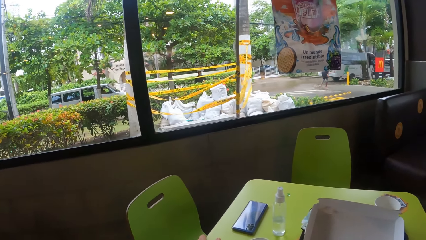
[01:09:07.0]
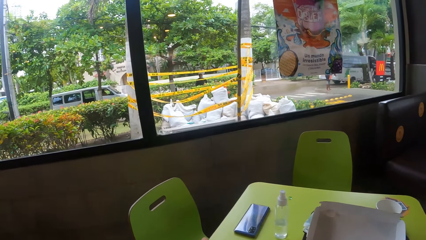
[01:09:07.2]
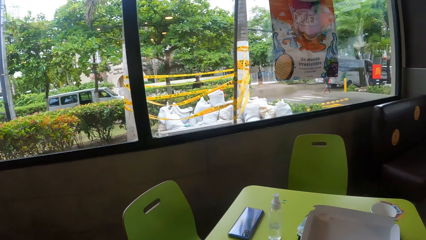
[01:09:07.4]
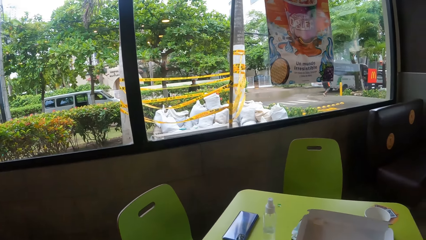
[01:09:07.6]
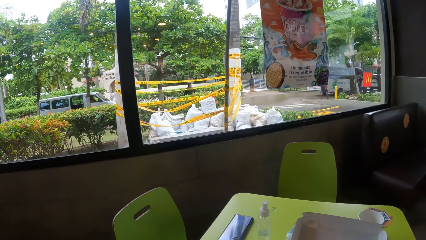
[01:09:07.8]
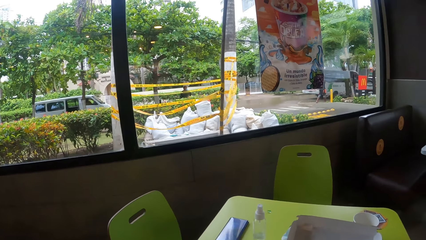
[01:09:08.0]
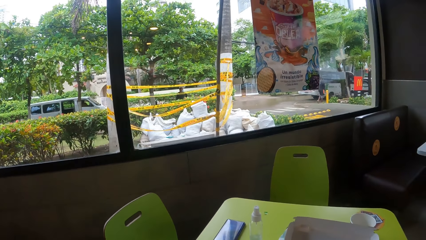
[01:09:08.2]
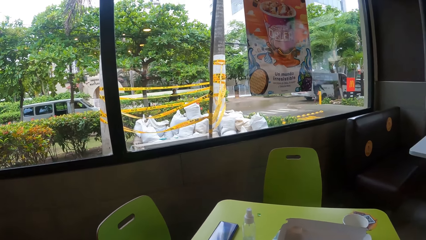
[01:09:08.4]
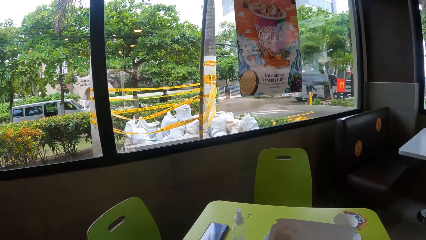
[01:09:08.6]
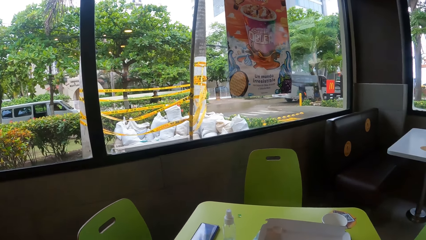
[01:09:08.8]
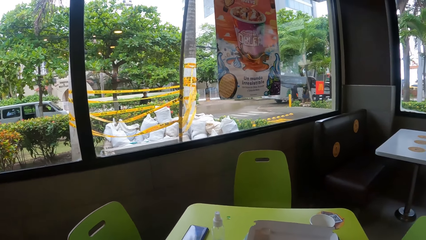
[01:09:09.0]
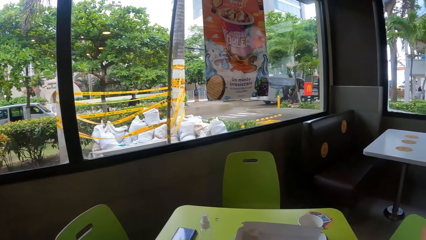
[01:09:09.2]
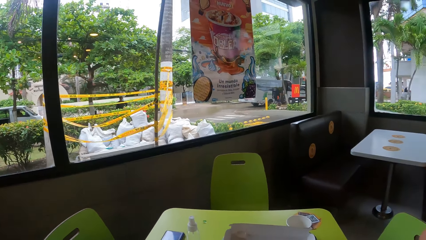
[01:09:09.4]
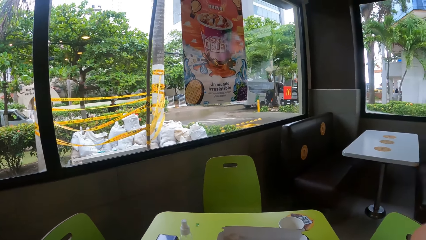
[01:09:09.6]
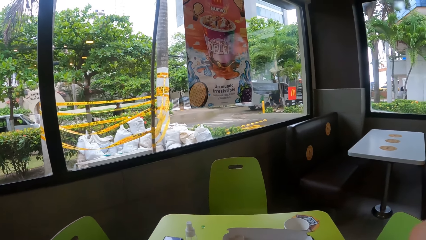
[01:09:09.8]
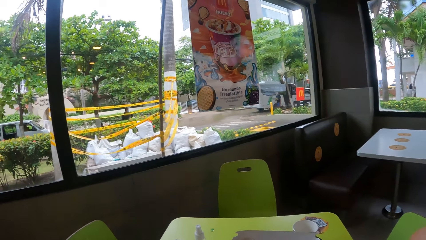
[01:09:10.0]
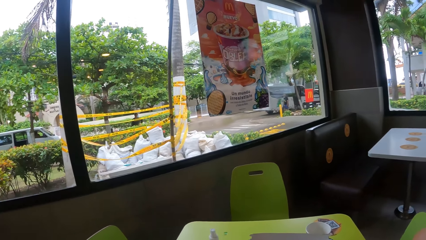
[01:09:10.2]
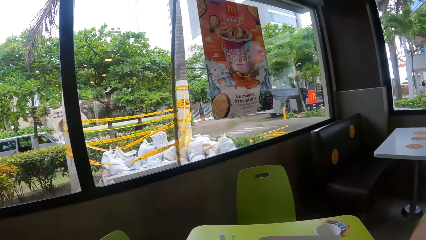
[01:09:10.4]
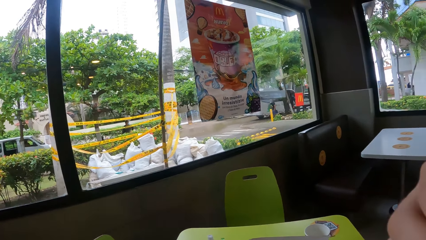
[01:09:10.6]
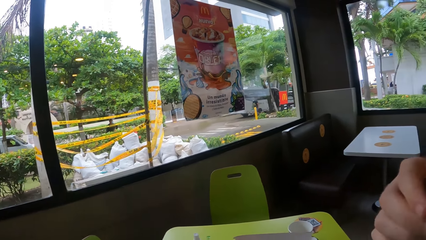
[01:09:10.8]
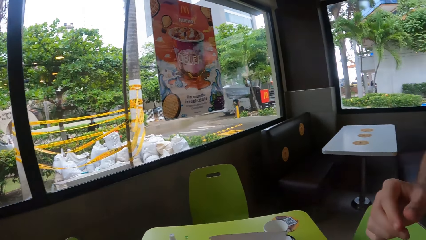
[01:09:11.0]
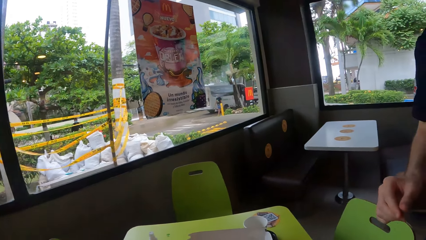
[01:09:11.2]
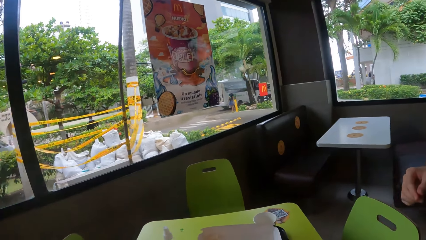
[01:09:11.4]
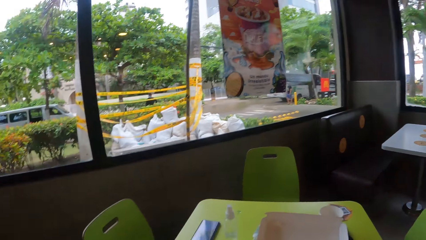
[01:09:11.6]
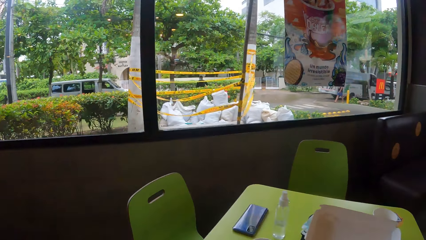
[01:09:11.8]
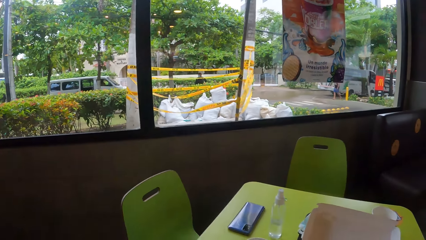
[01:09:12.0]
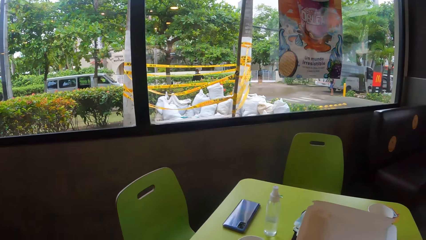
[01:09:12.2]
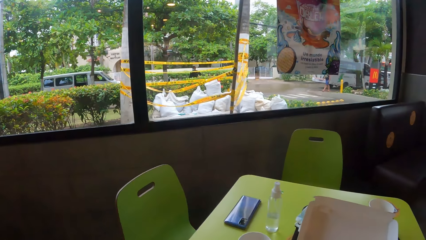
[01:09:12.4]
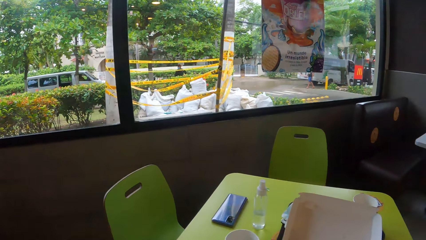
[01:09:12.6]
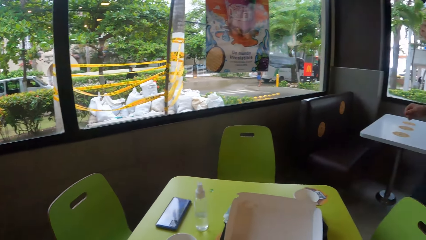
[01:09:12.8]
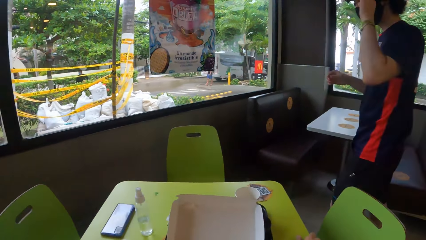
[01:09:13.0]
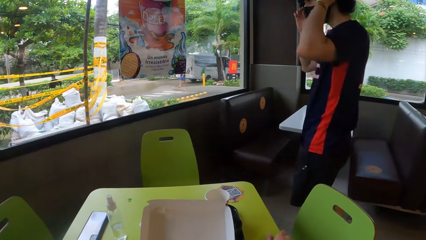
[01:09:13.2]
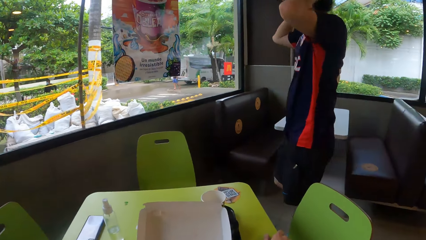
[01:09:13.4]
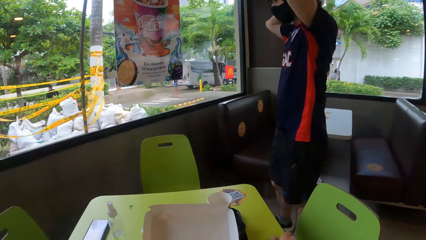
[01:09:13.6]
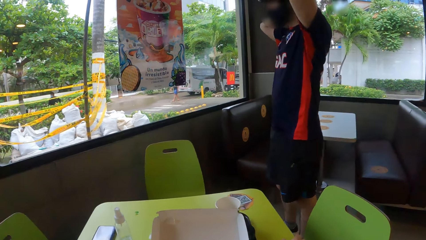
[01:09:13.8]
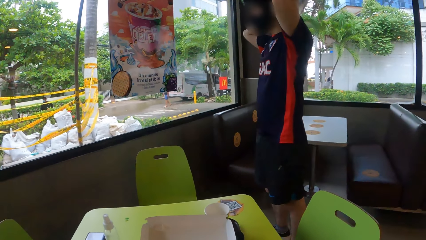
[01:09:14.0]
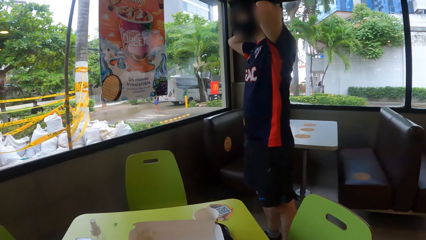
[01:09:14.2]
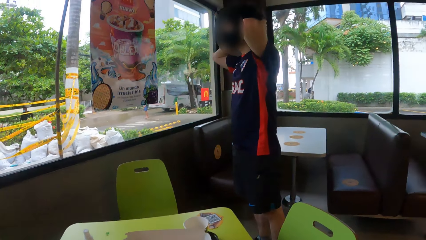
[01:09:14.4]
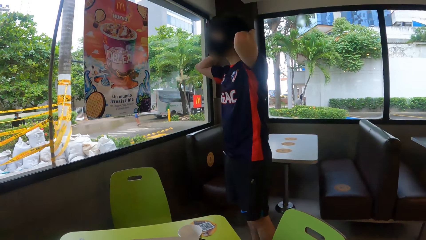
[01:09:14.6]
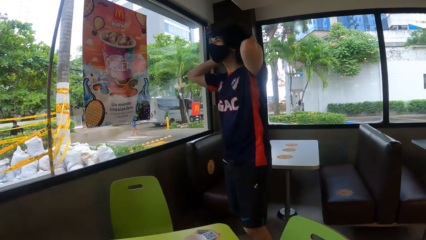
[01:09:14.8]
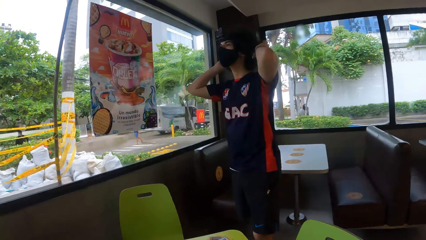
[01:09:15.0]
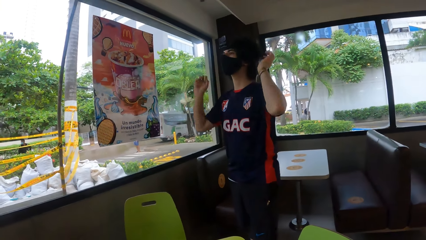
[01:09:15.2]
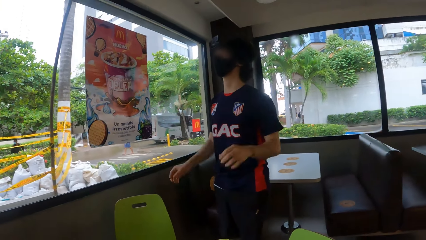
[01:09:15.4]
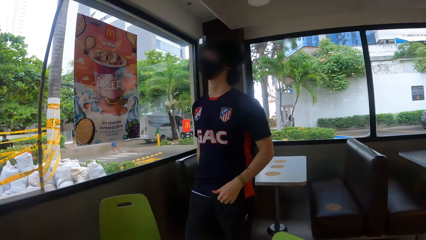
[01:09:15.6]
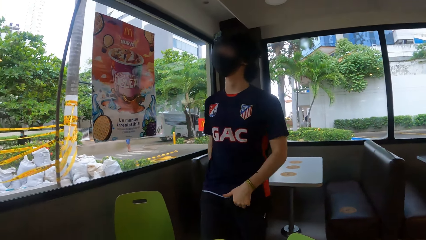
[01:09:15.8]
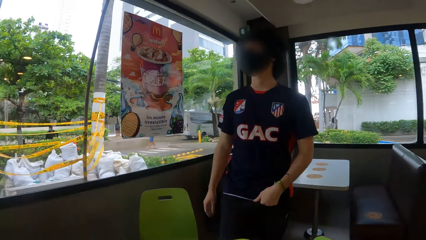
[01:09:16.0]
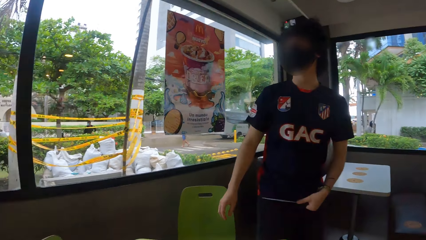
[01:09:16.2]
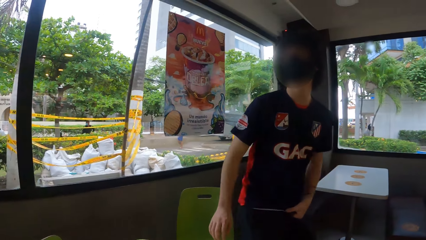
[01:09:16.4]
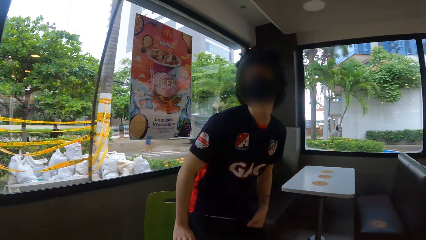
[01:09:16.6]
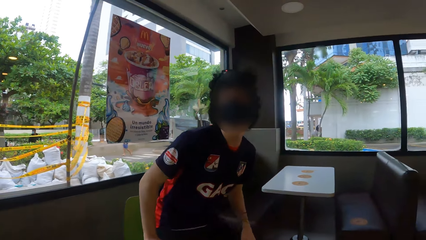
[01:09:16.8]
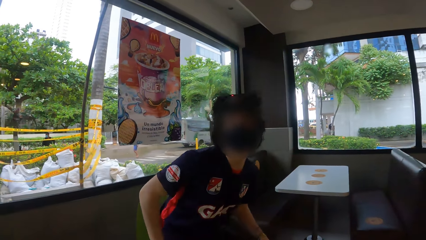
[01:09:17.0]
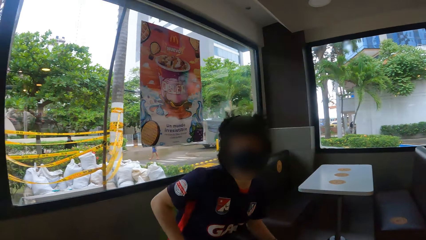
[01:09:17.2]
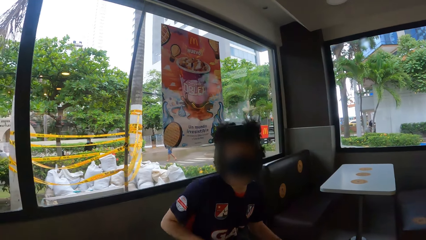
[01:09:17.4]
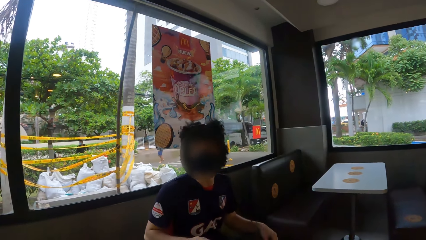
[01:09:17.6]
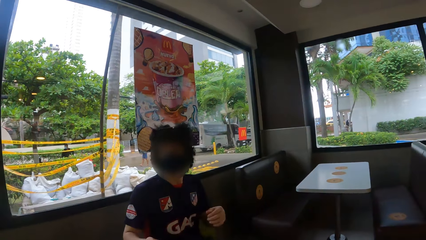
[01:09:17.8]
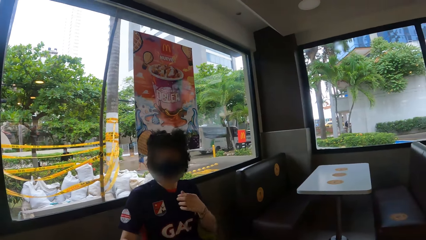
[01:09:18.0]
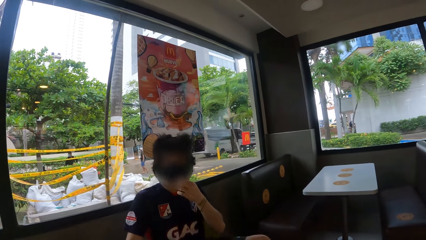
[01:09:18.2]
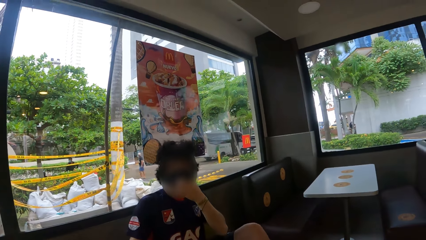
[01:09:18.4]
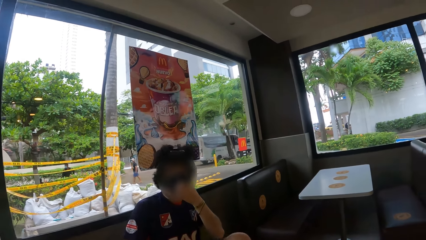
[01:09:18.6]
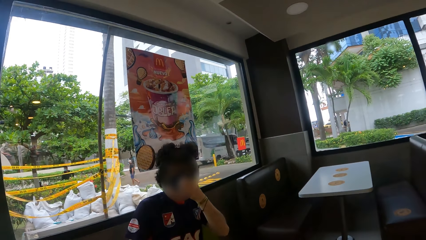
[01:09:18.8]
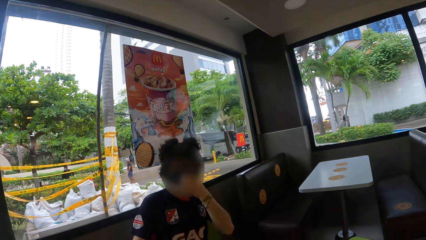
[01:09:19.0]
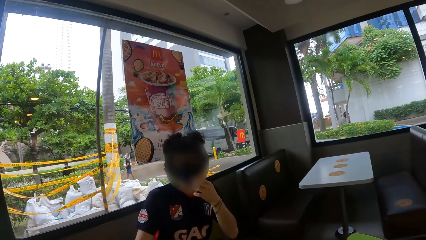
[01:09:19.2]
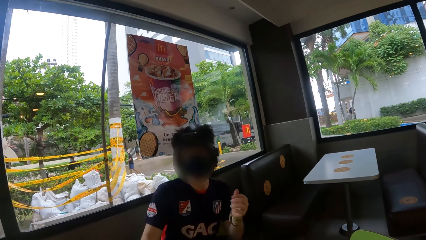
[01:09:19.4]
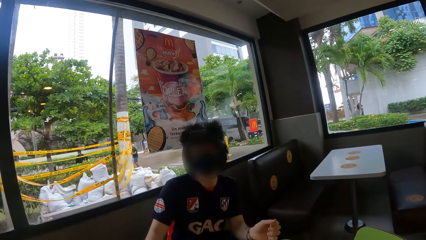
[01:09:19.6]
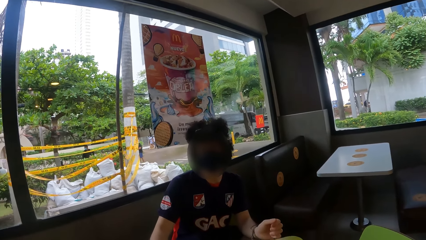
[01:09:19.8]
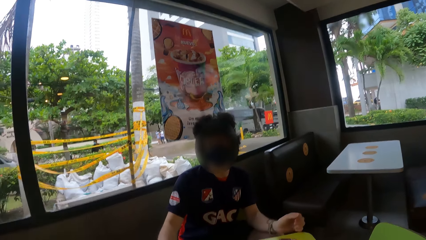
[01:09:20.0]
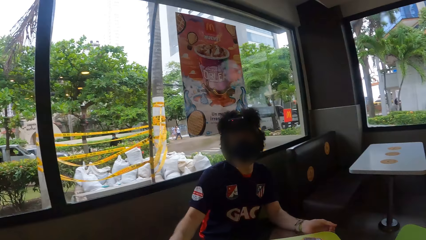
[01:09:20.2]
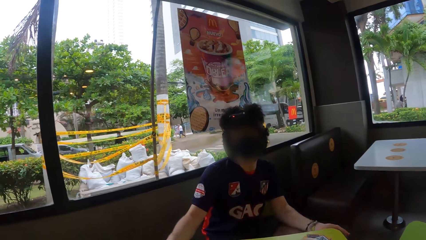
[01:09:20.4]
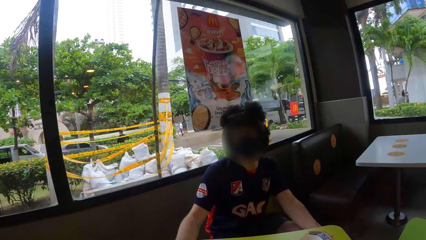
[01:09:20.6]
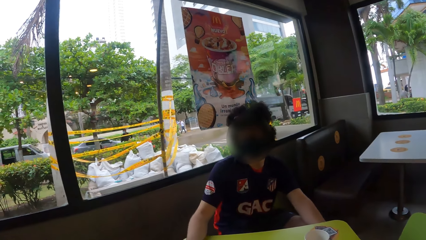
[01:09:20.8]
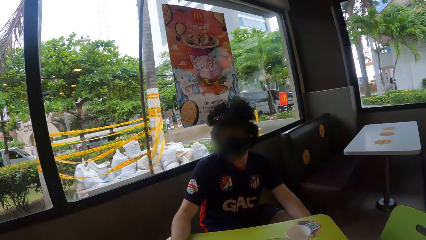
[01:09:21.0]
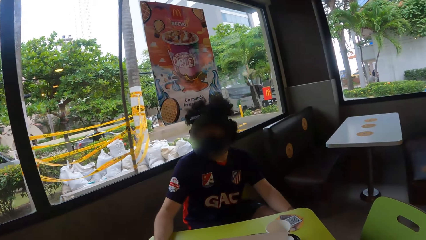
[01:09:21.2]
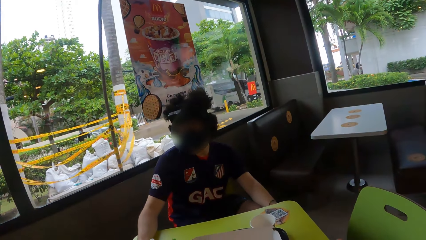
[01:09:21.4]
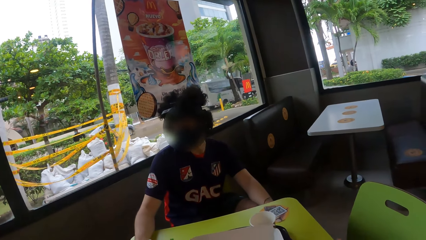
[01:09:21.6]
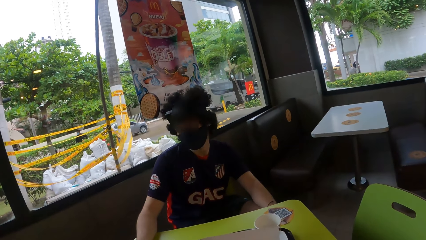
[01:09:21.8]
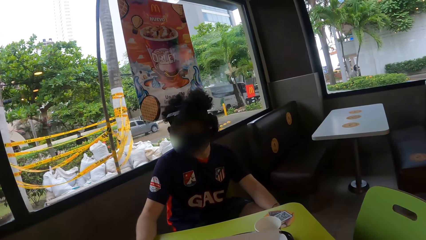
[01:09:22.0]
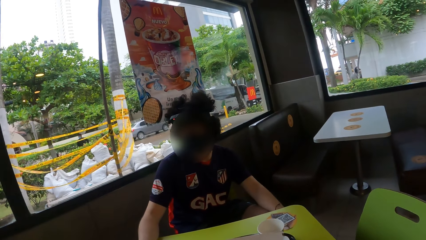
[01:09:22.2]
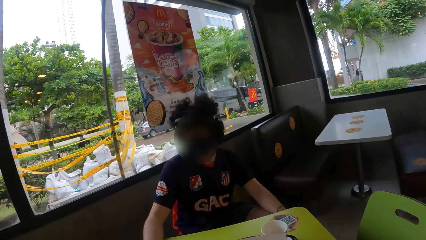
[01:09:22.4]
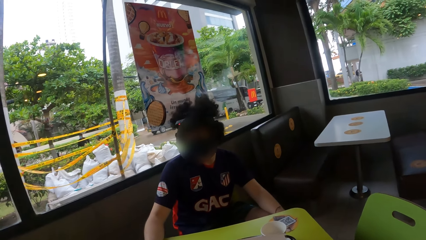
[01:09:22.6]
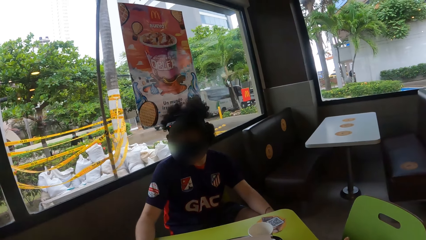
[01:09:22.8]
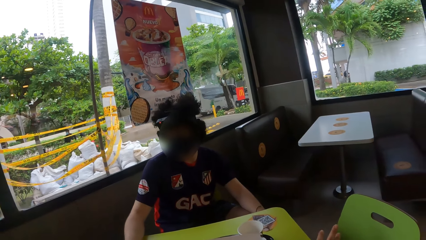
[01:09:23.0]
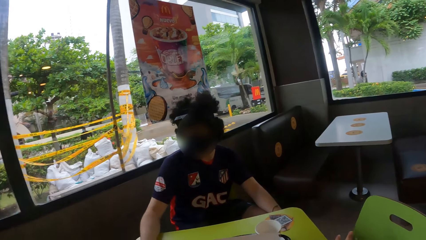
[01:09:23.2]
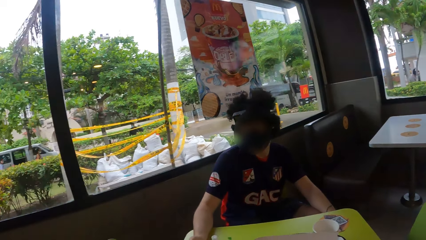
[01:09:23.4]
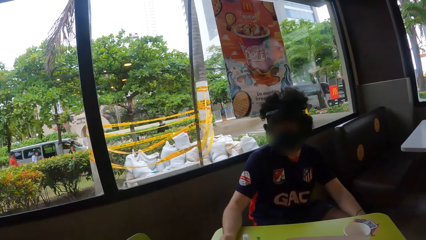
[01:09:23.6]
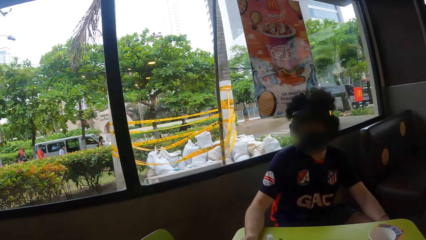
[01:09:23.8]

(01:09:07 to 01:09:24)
The camera wearer looks at a man. The man sits on the chair.
